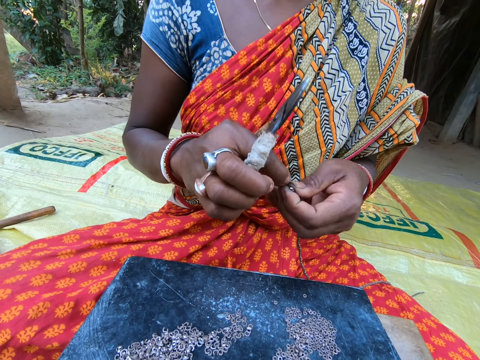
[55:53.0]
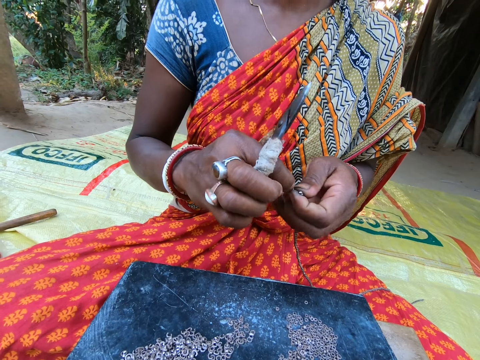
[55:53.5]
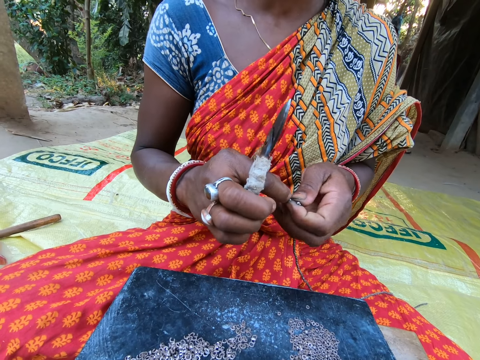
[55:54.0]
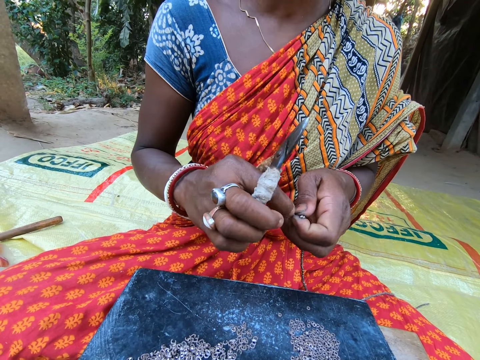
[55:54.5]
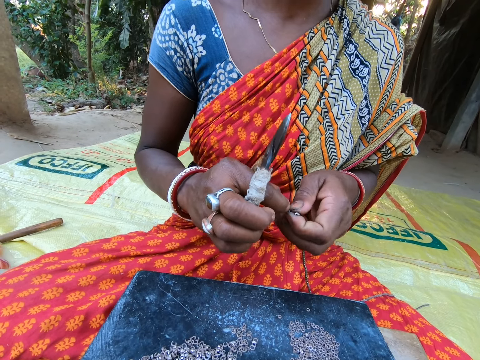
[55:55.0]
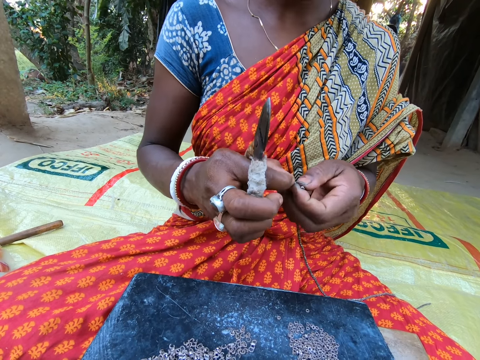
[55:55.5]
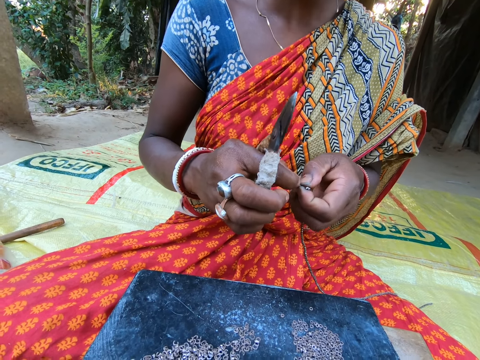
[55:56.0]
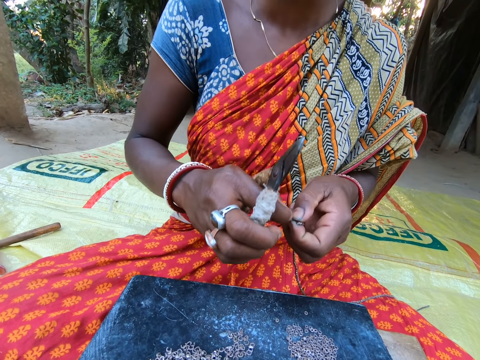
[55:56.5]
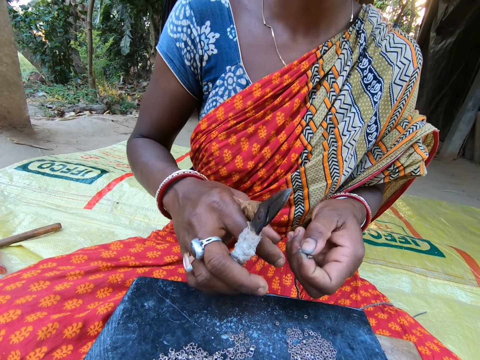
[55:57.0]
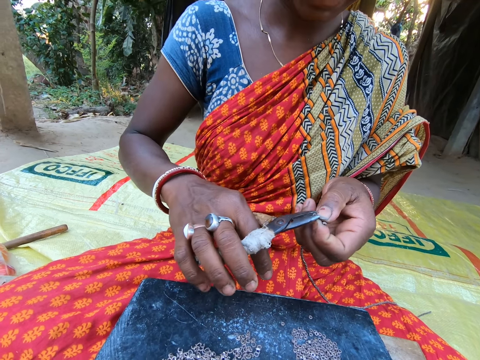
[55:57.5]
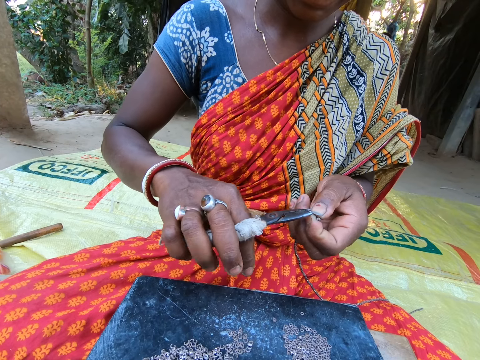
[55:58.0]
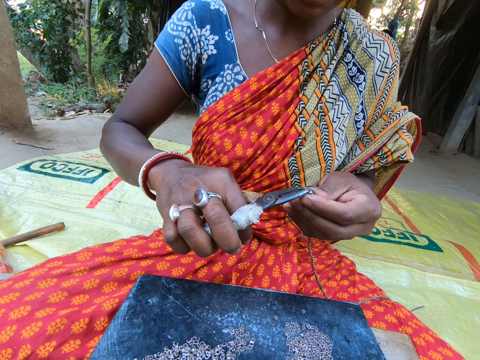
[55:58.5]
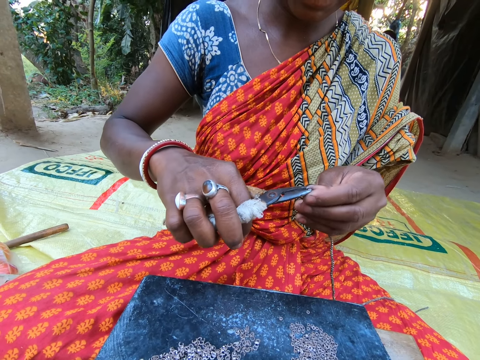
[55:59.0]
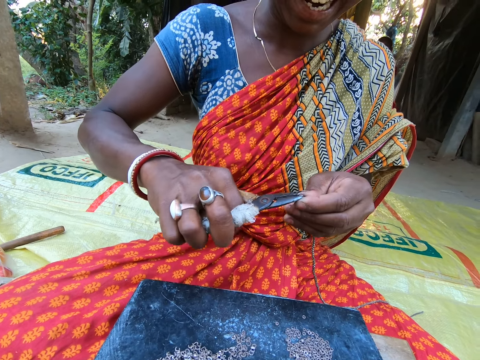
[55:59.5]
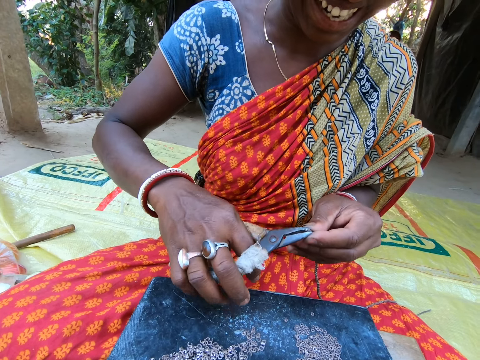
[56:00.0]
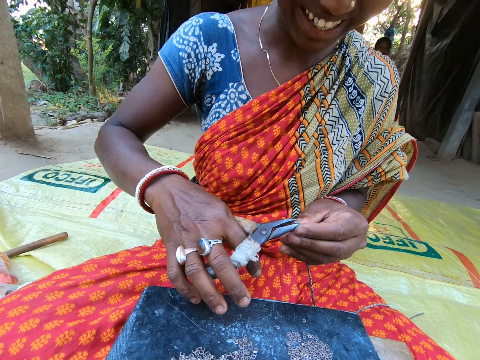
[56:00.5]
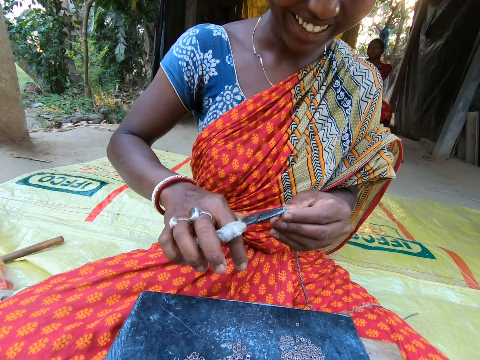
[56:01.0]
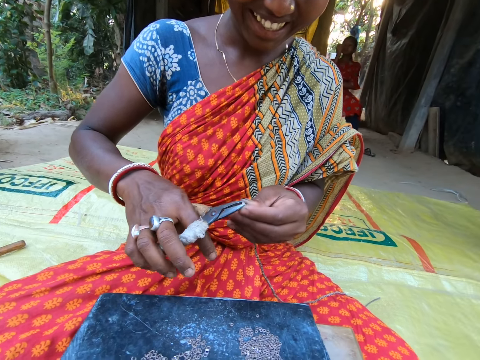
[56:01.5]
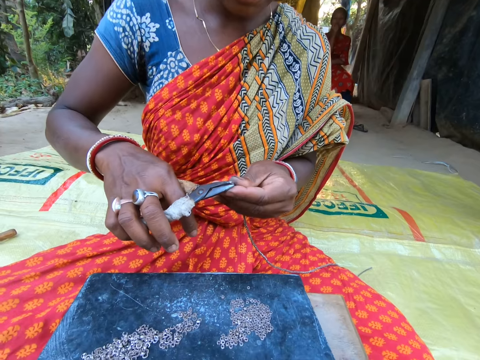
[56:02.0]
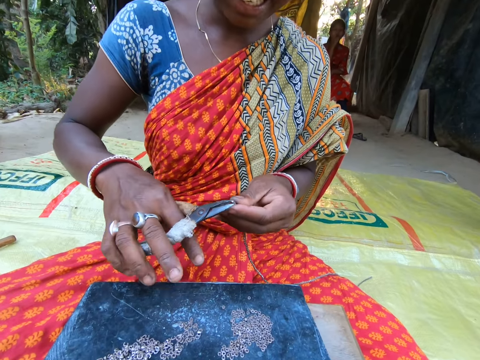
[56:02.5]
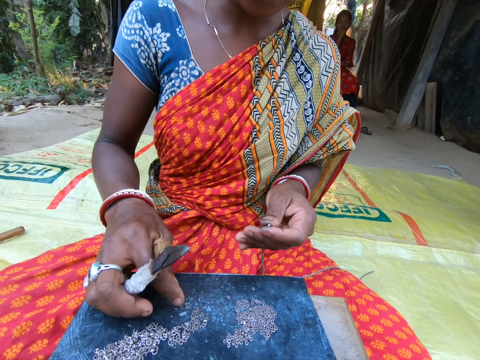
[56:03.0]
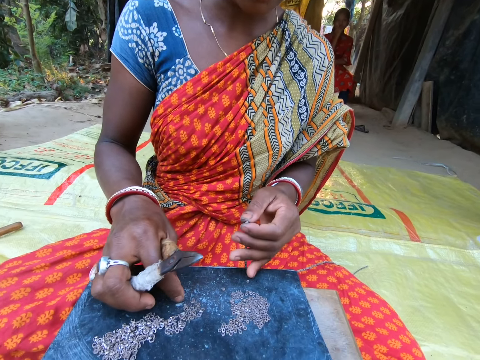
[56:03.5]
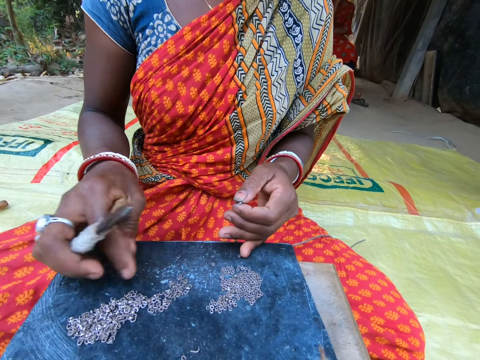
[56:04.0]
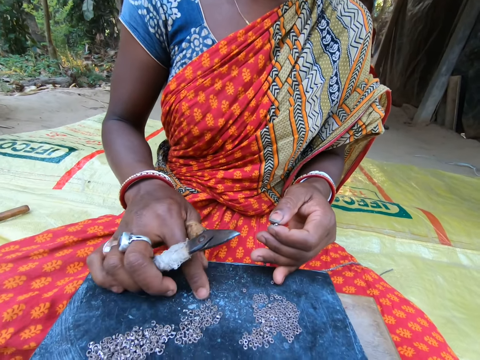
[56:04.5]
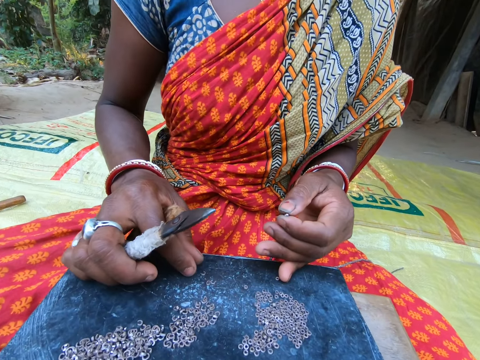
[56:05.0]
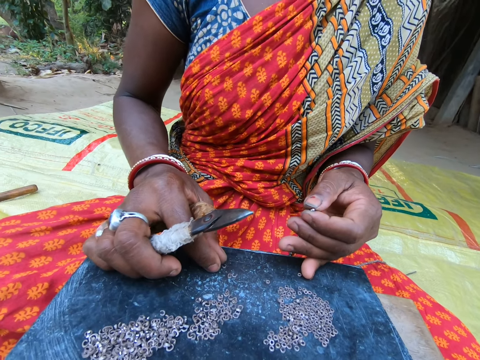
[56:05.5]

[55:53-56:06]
A woman converses with another woman. The first woman fixes the beads. The other woman converses with the first woman. The first woman takes the small steel in her left hand with the plier in her right hand. The camera wearer converses with the first woman and the other woman. The first woman clips the small steel on the chain in her left hand with the plier in her right hand. She fixes the beads. She takes a small steel from the plate on the sack on the floor with her right hand. She picks the beads on the table. She converses with the camera wearer and the other woman.

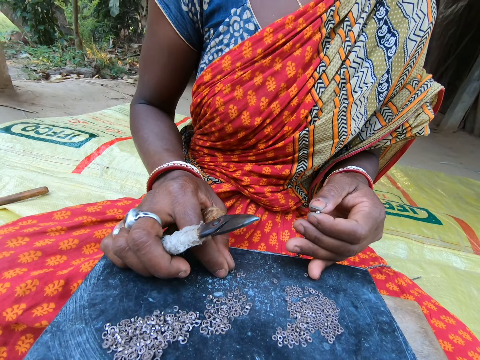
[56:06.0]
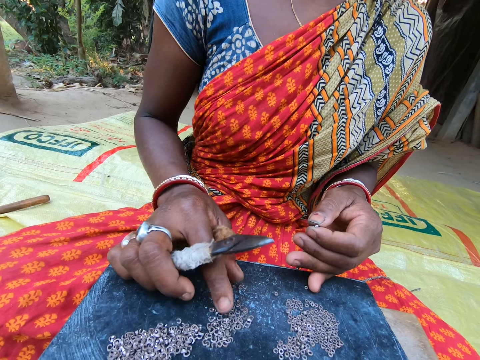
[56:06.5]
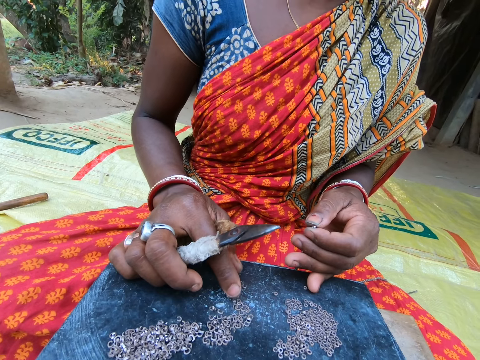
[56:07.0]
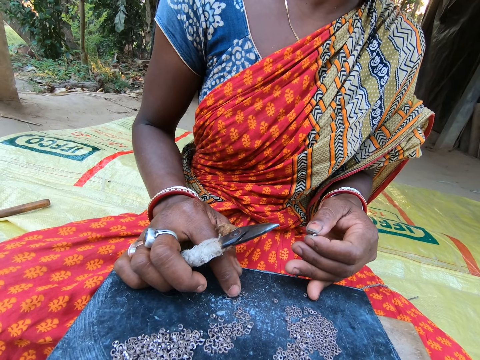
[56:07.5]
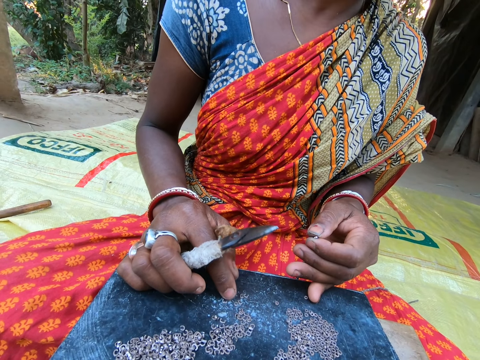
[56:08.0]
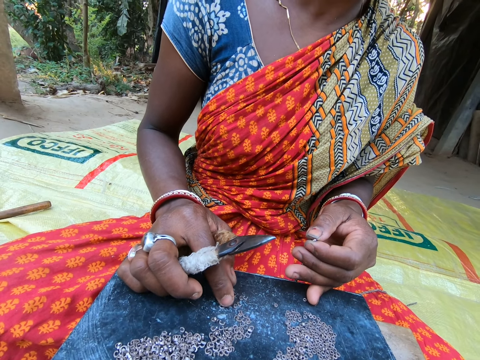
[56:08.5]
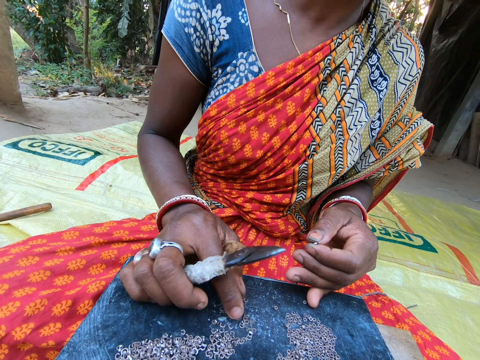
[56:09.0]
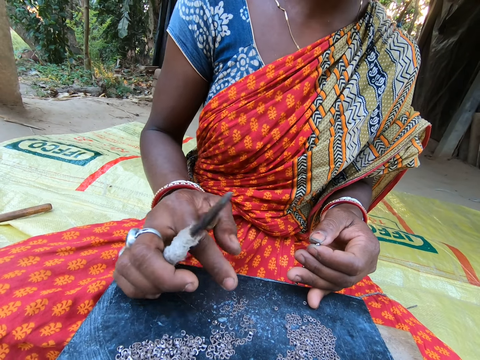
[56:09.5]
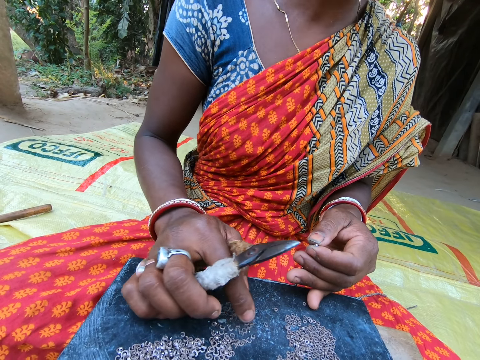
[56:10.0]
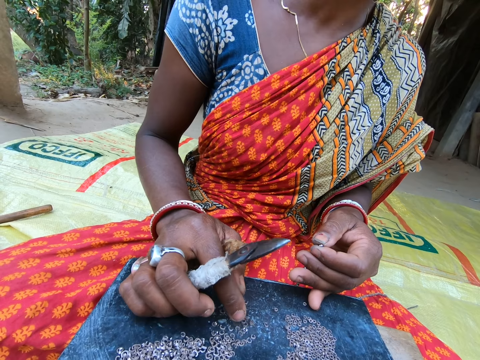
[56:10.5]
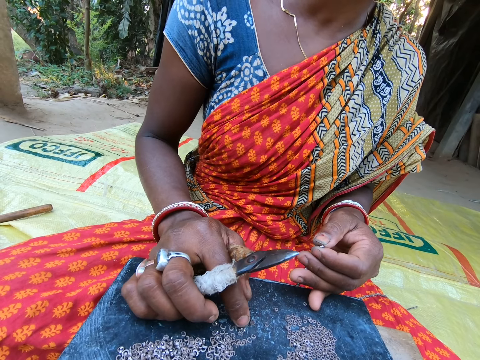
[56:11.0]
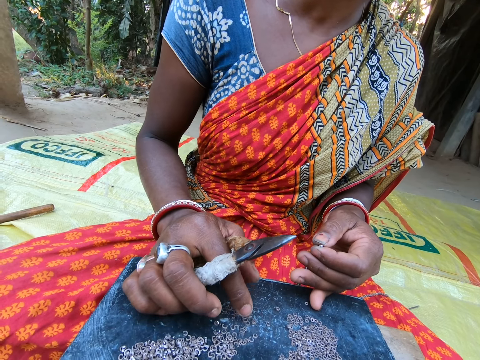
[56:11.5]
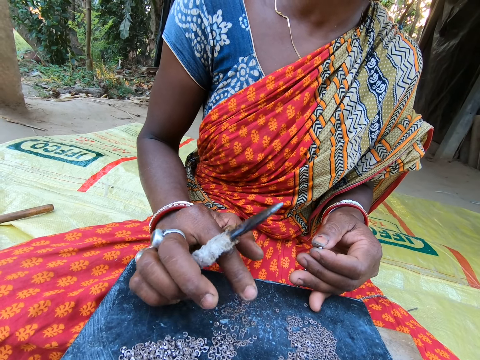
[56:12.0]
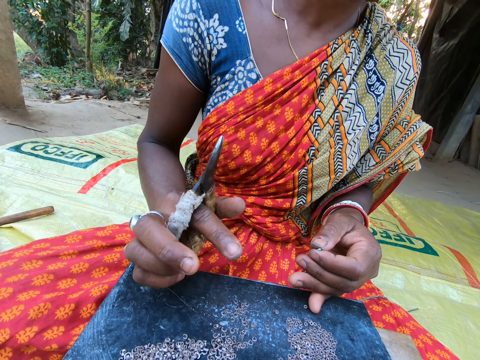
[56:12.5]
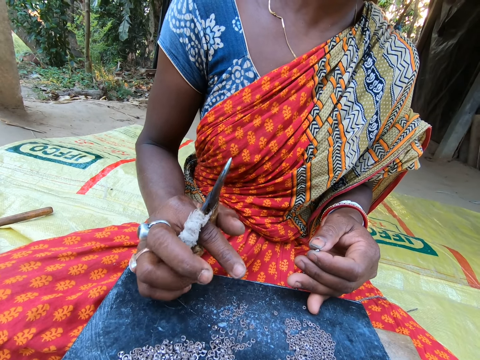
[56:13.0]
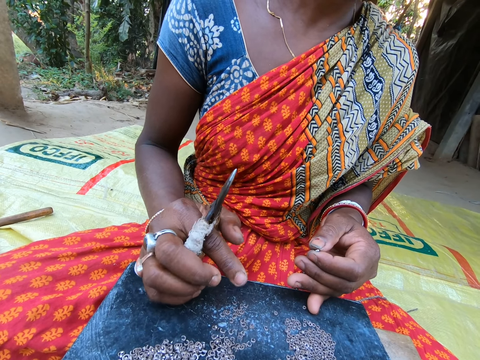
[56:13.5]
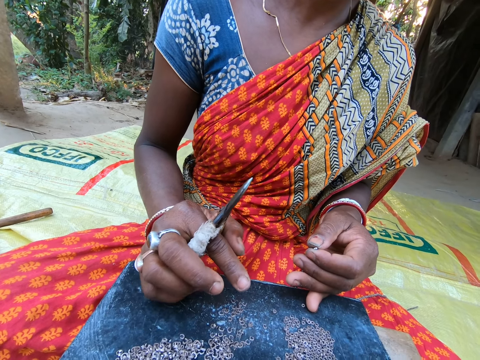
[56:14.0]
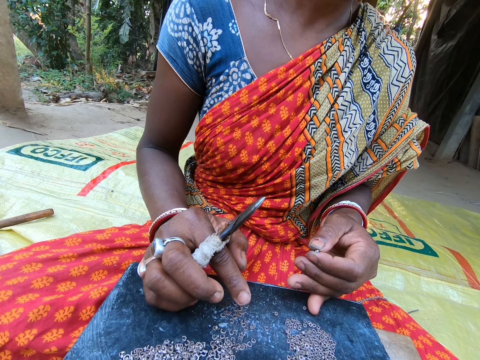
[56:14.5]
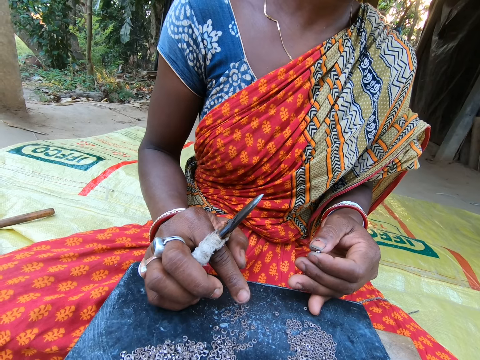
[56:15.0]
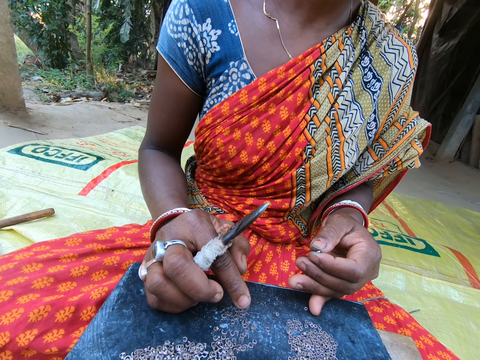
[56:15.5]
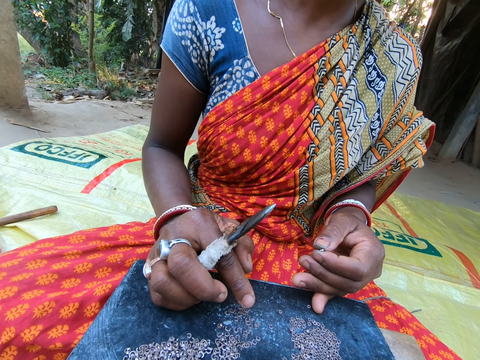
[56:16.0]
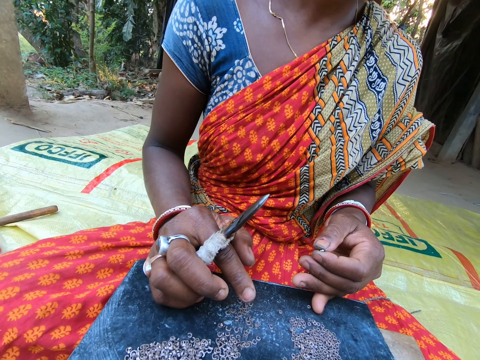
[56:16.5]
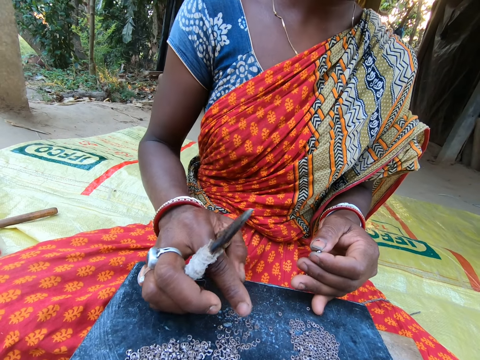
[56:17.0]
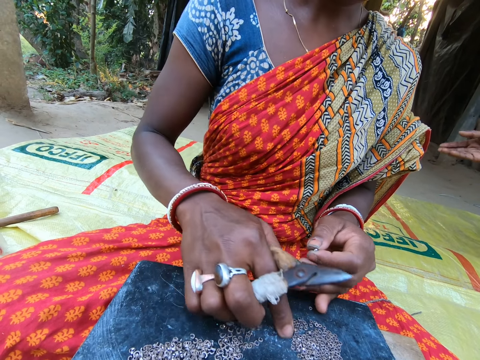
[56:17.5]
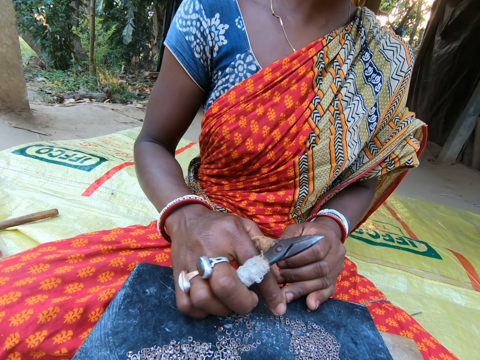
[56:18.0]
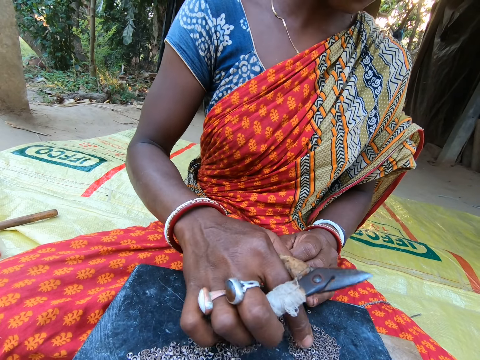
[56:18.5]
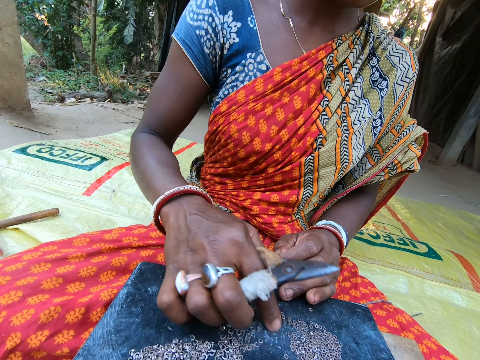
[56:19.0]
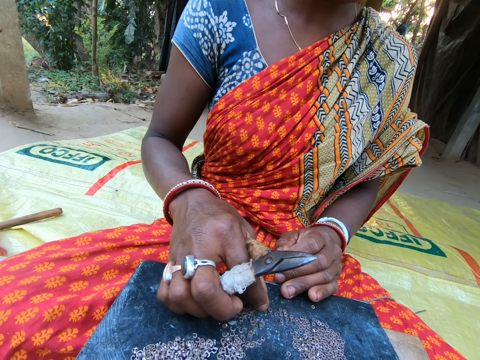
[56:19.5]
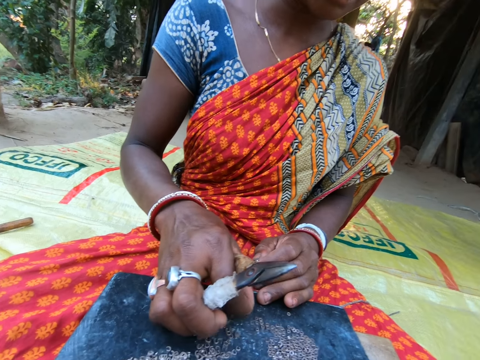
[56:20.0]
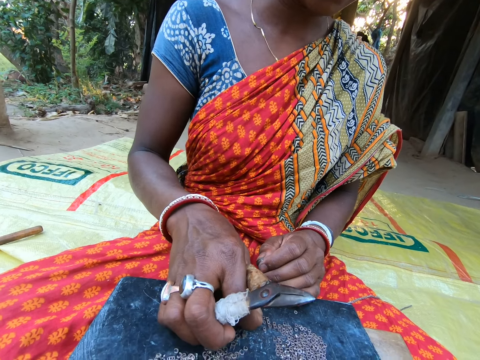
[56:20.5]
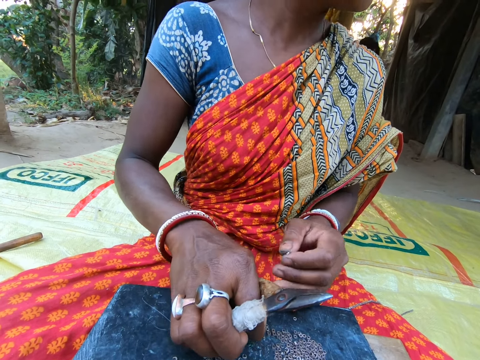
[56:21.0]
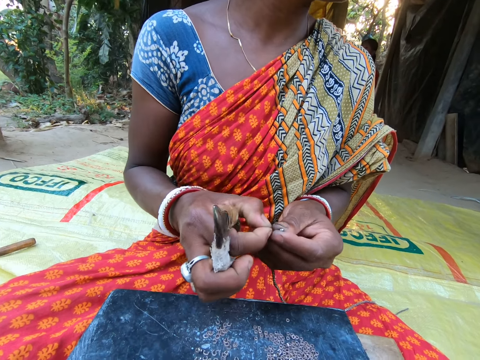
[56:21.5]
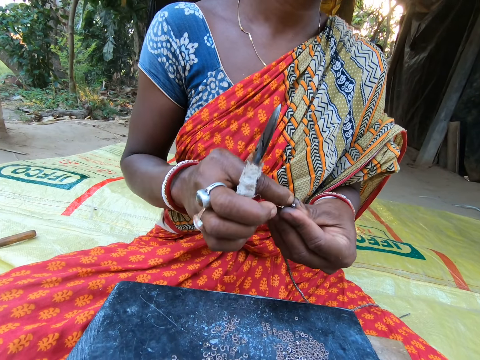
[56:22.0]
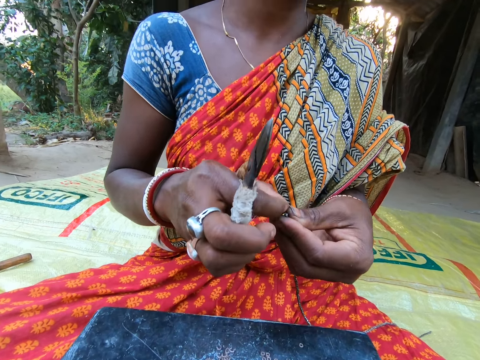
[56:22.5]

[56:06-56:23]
The camera wearer looks at the beads on the table. They converse with a woman. Another woman converses with the camera wearer and the first woman. The first woman picks the beads on the table. She converses with the camera wearer and the other woman. She takes a small steel from the plate on the sack on the floor with her right hand. The camera wearer converses with the first woman.
